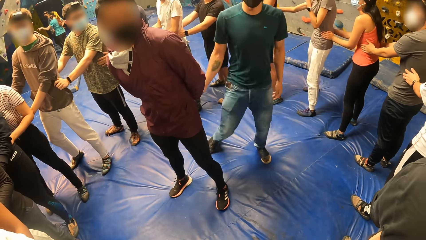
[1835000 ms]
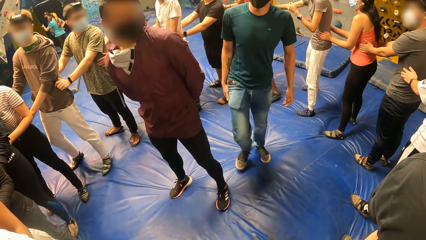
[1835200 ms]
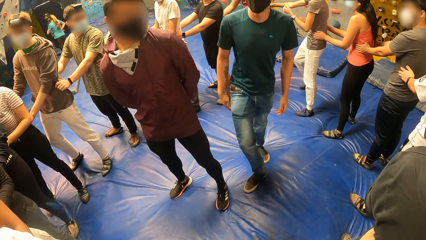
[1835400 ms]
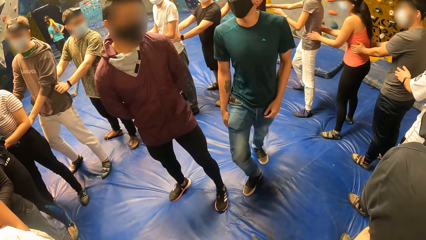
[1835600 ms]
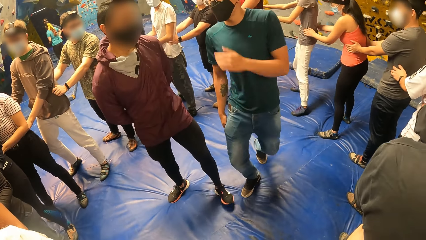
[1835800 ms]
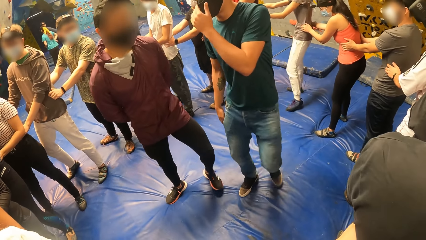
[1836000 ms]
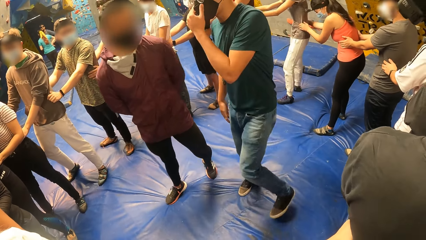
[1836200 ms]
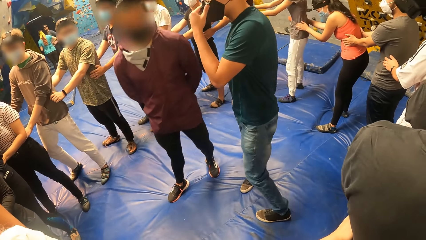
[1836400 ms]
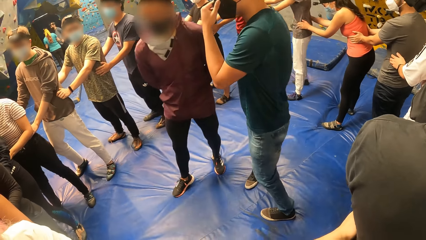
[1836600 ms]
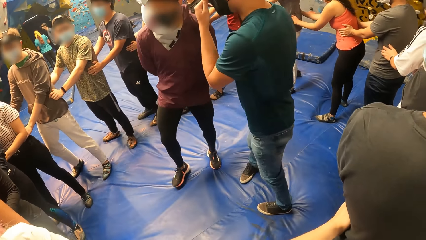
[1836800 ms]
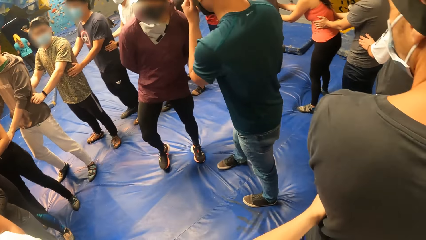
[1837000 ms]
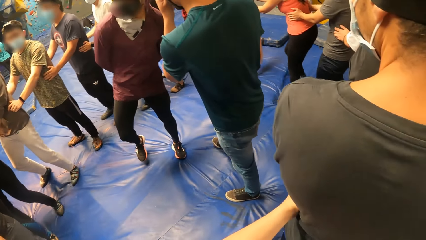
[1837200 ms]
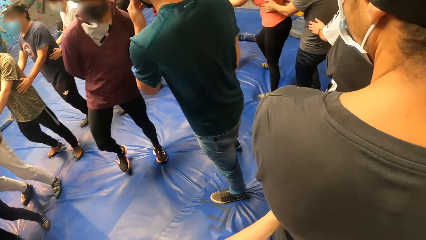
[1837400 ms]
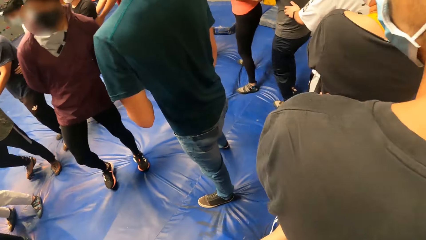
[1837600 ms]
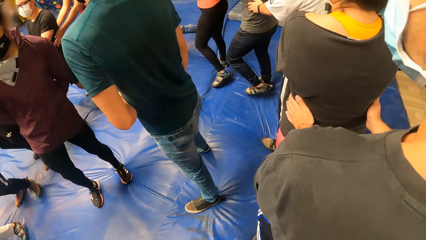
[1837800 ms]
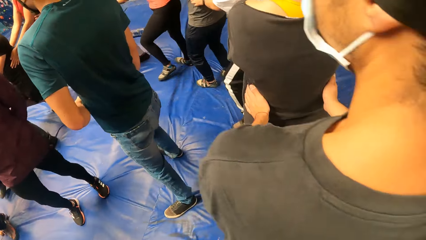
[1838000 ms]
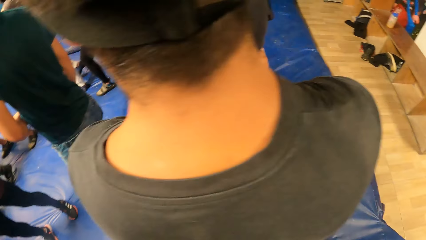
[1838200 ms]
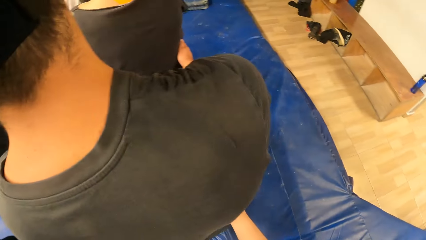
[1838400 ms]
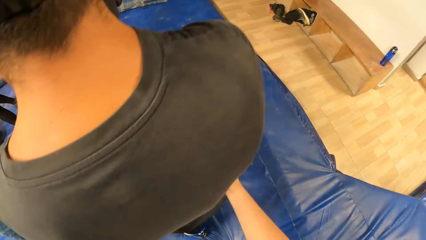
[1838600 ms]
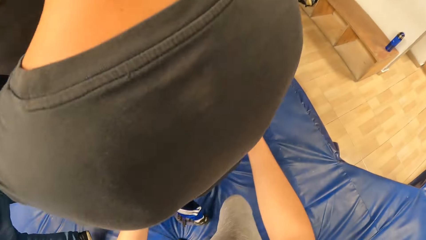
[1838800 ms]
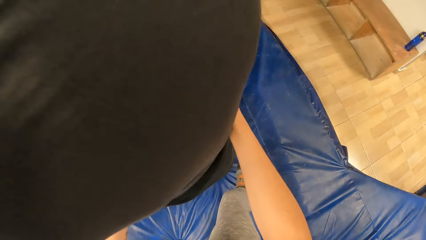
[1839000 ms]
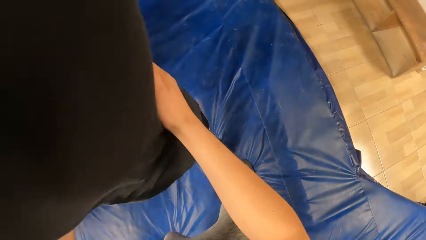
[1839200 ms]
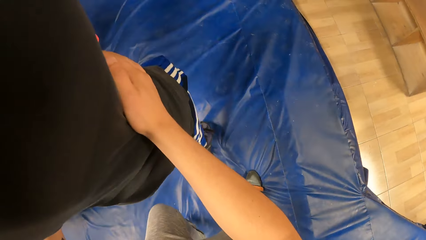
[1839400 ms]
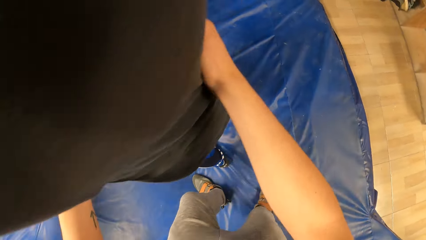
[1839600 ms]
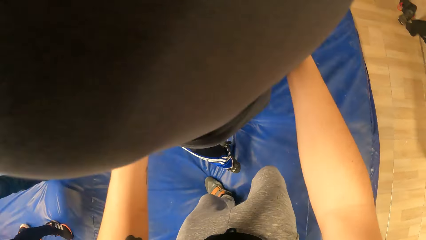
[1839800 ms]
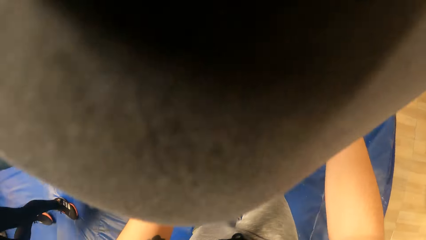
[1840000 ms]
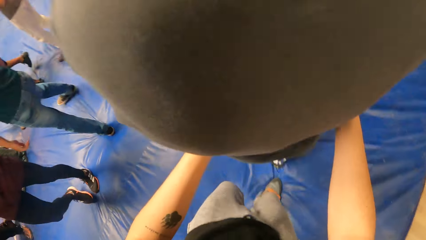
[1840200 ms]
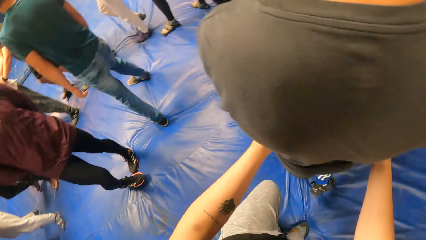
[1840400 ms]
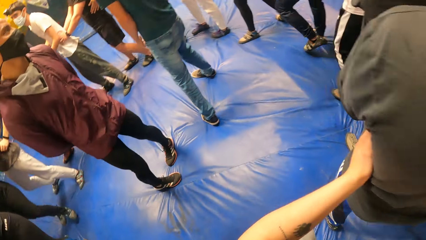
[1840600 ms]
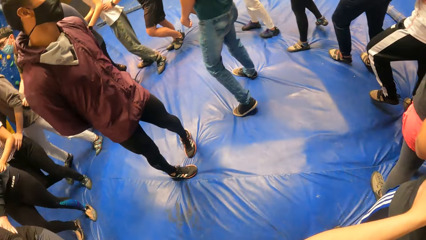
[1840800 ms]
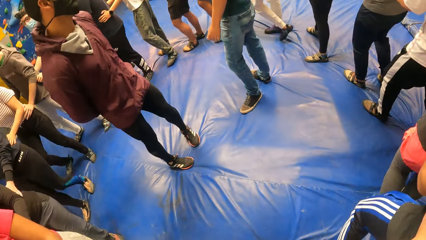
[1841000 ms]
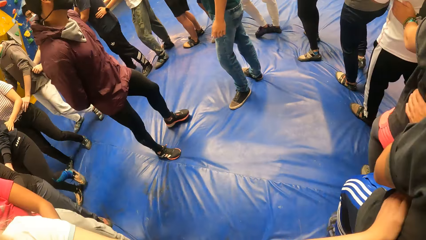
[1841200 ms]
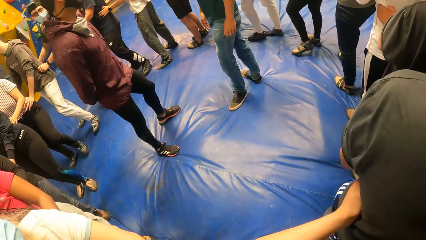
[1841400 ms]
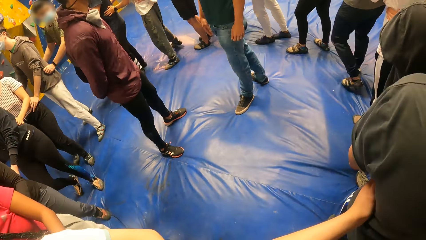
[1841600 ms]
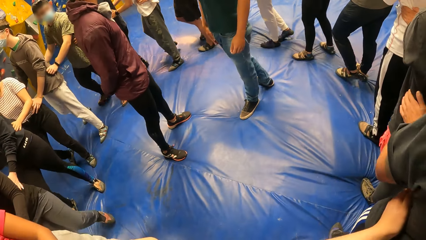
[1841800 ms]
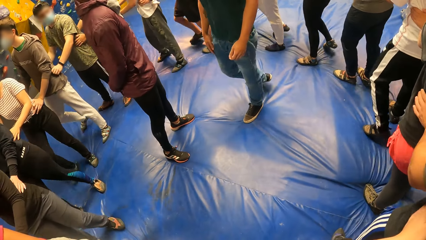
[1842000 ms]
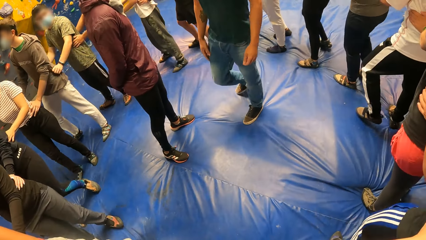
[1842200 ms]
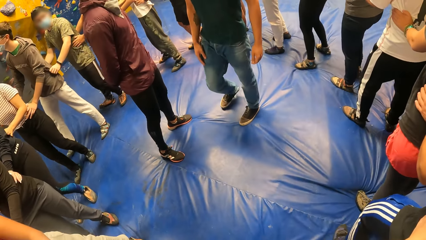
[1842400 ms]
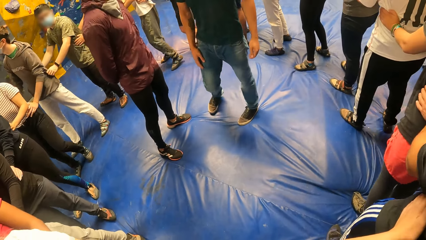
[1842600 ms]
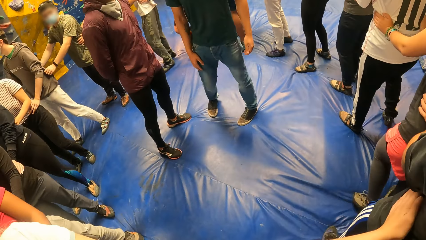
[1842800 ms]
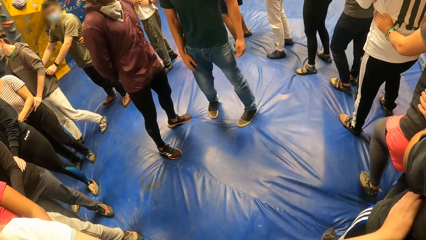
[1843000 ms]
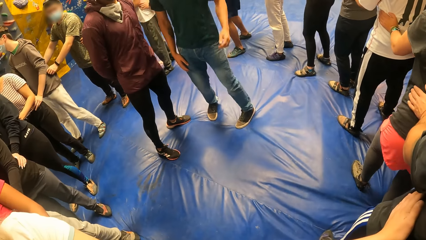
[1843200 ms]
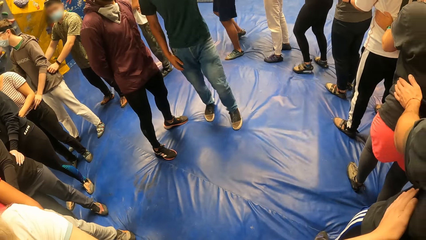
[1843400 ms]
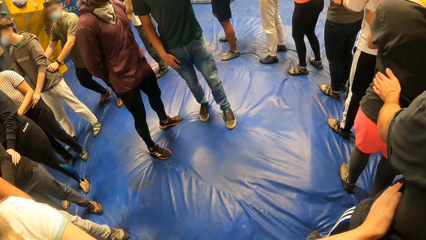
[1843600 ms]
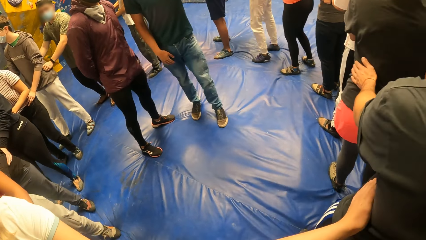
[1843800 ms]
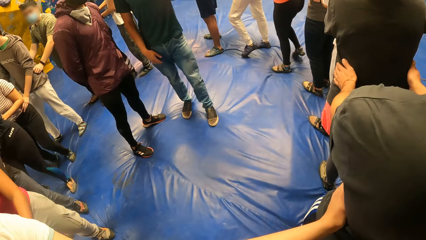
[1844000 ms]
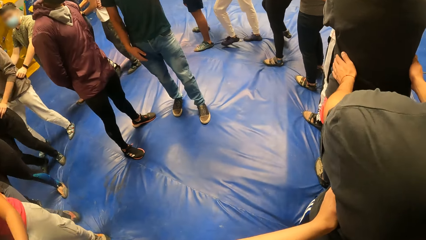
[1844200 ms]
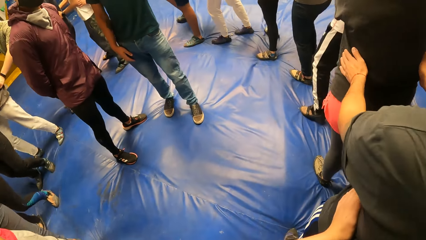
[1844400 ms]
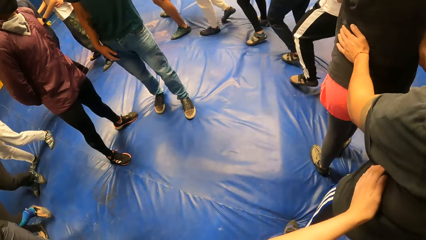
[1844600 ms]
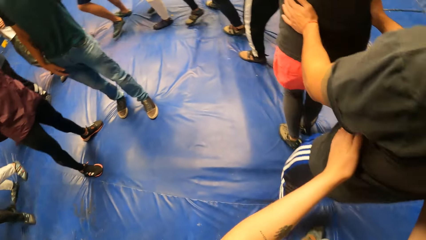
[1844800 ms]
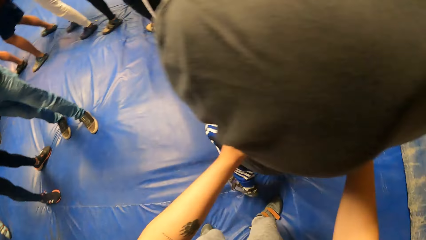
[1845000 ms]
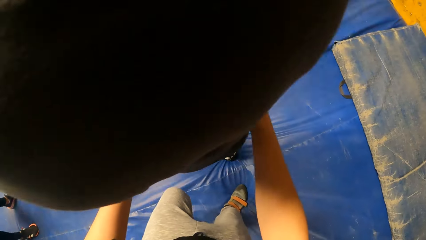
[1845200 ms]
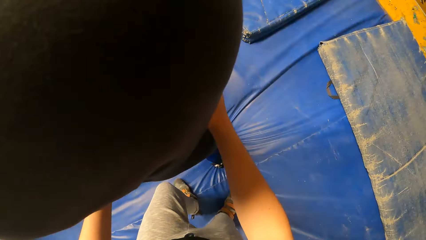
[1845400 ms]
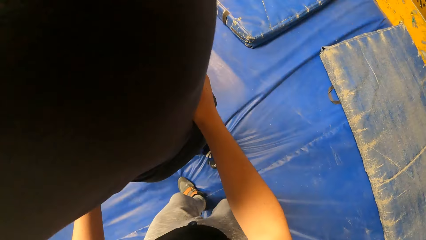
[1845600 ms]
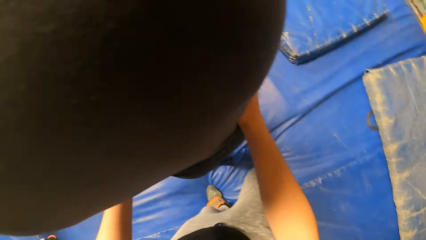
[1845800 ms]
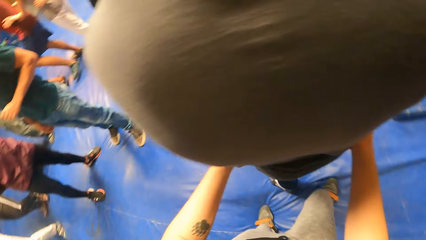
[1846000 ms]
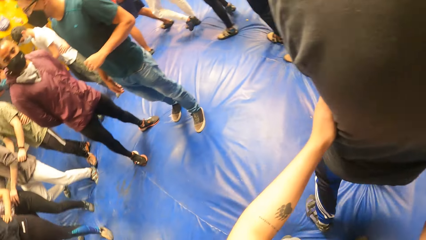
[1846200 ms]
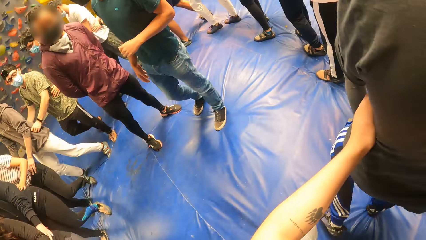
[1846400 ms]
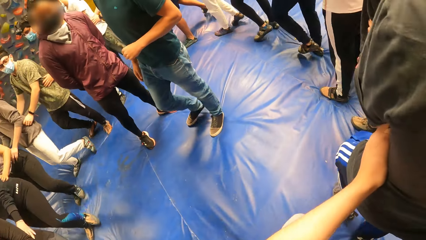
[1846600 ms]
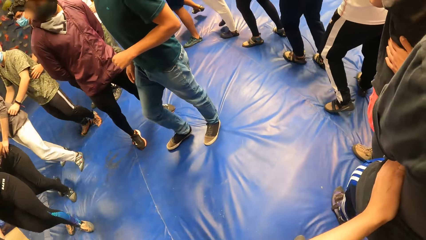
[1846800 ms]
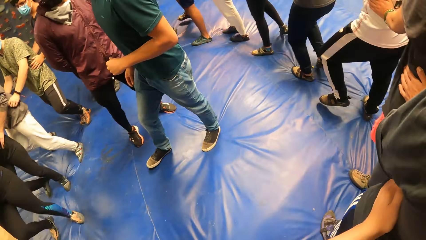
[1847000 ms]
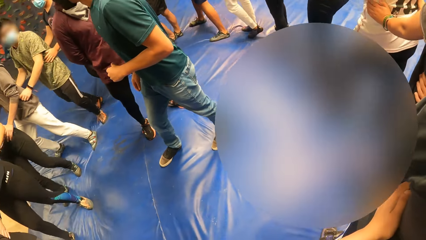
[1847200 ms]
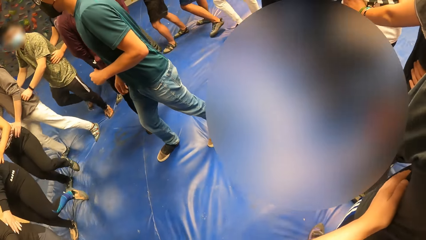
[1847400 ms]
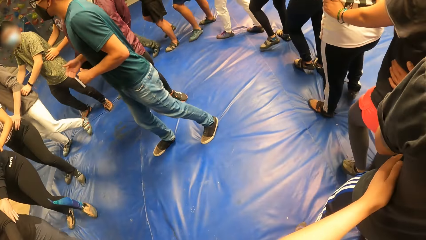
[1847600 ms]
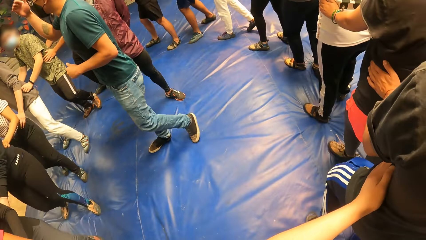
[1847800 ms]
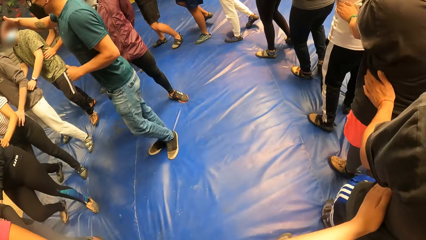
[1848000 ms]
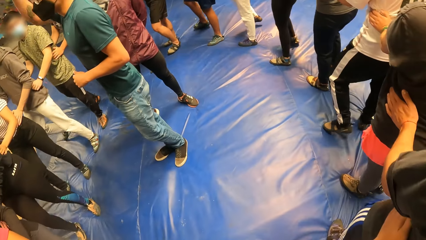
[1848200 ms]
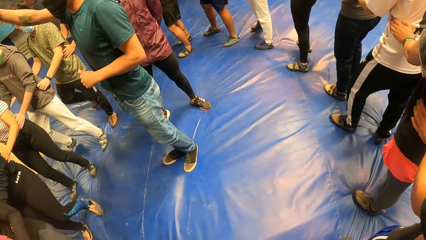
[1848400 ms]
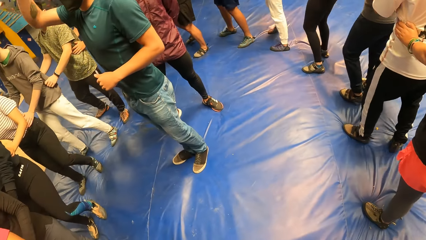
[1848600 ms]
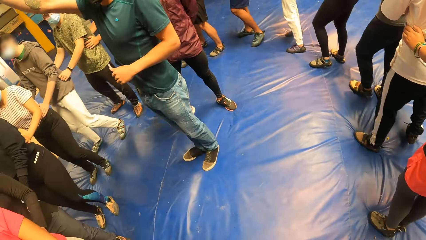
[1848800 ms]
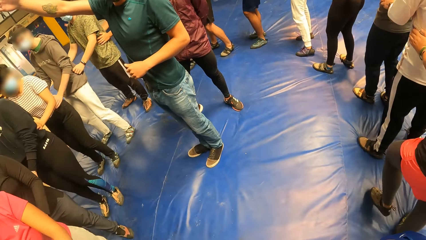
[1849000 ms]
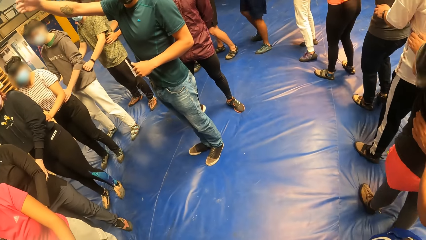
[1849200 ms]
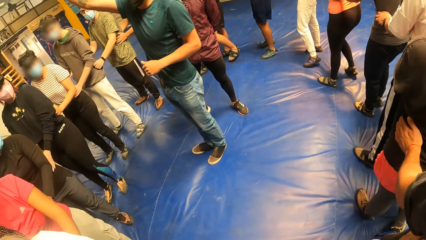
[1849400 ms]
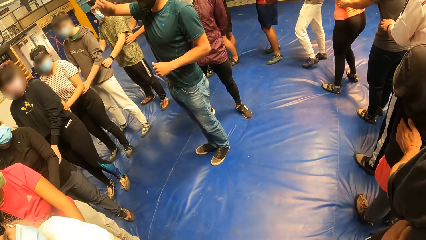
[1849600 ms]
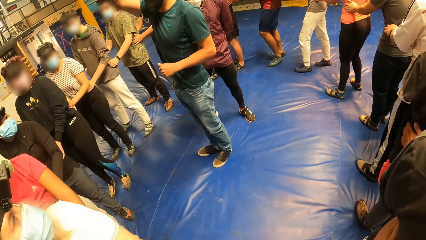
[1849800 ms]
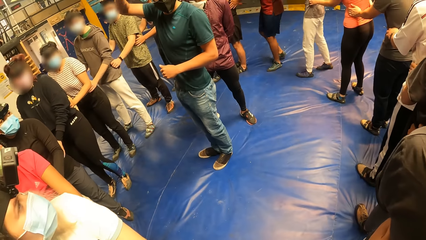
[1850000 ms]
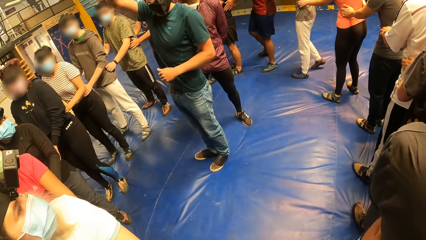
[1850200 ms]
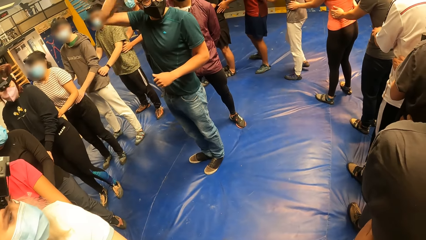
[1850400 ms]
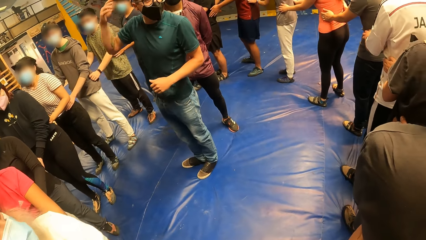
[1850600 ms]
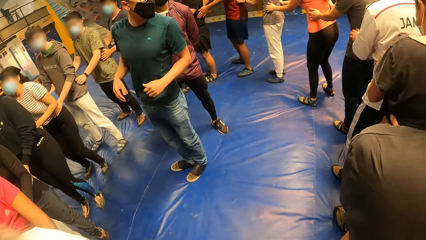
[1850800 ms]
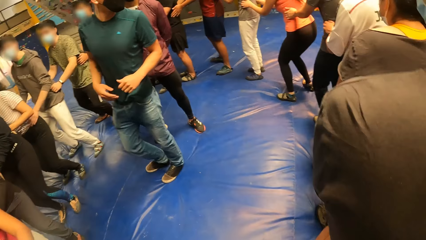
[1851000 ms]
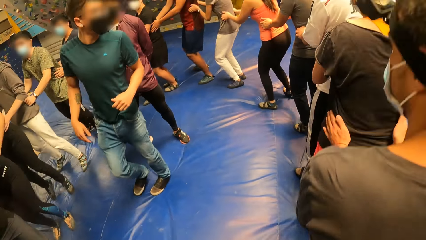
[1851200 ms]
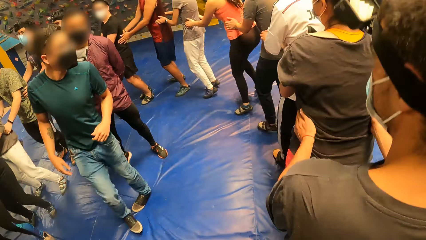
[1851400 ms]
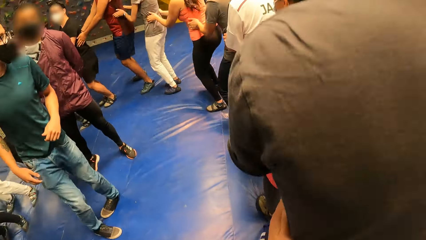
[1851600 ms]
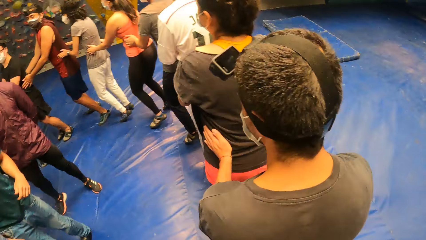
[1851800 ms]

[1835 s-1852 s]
A man walks around the room. The camera wearer walks around the room along the line. The man makes a gesture.
